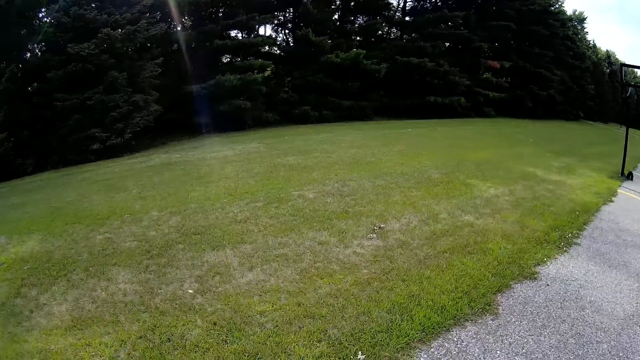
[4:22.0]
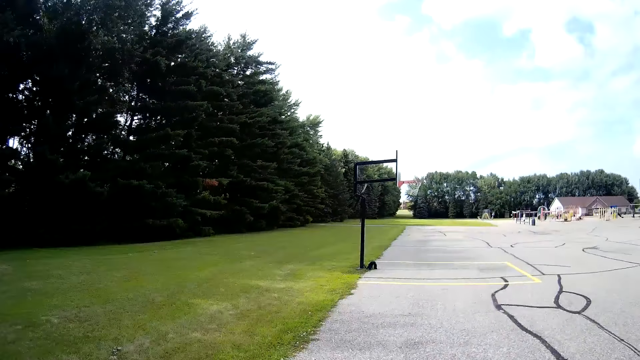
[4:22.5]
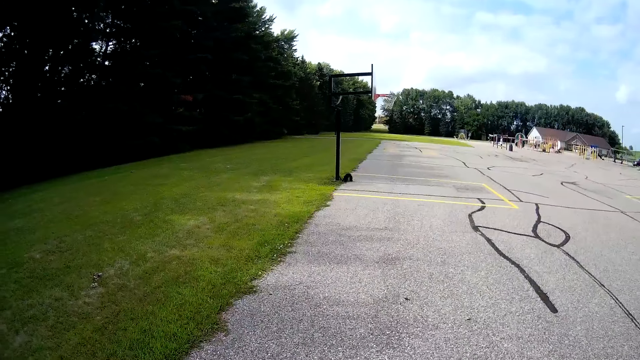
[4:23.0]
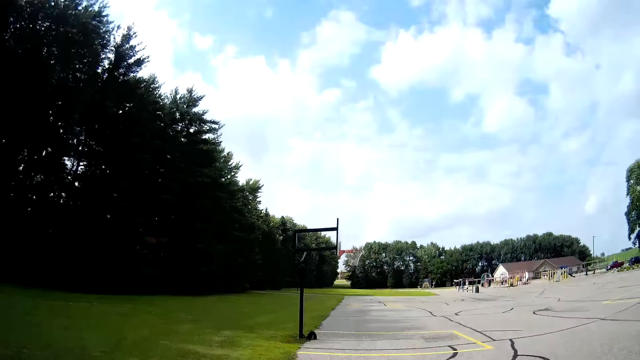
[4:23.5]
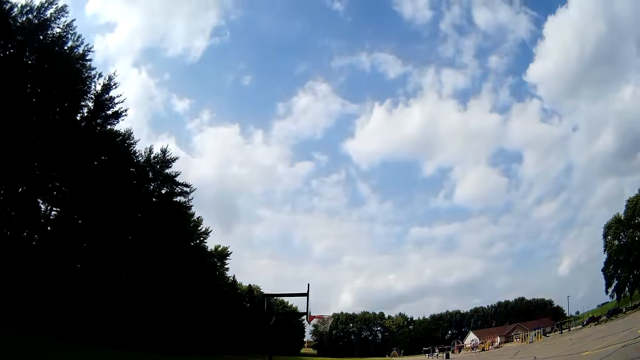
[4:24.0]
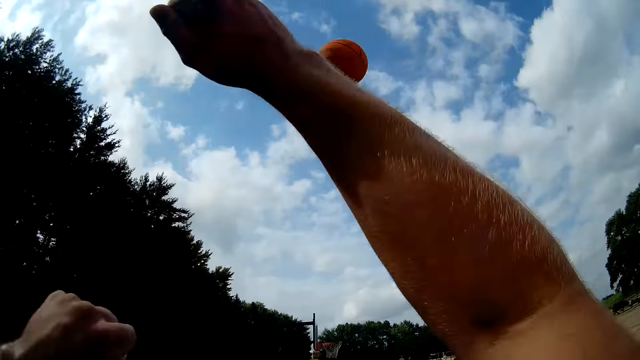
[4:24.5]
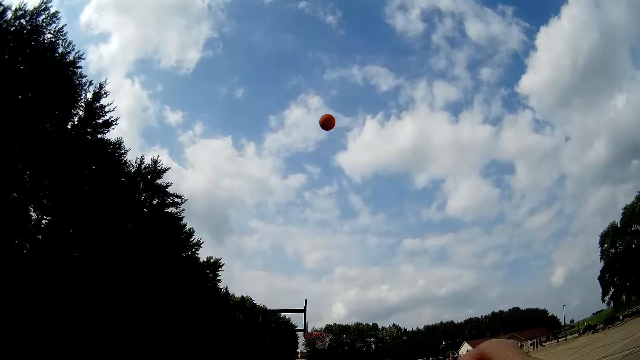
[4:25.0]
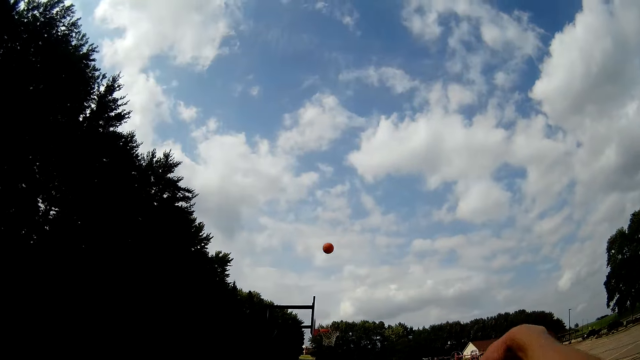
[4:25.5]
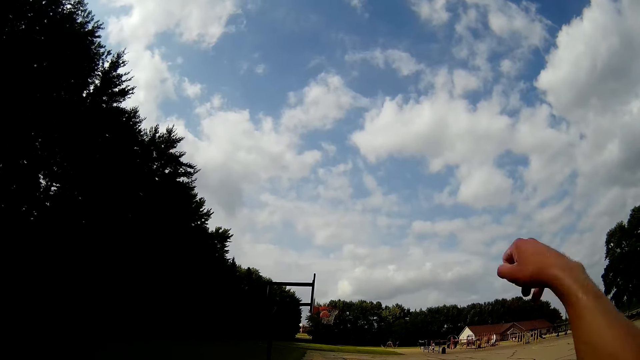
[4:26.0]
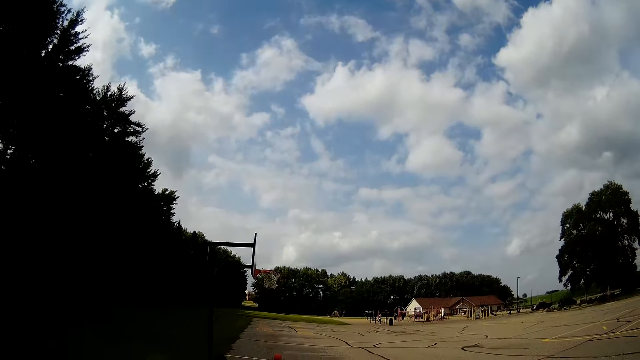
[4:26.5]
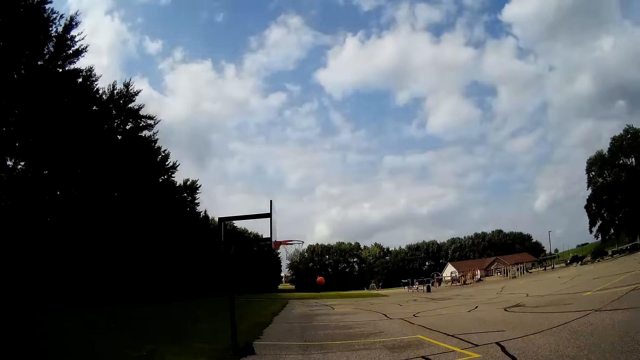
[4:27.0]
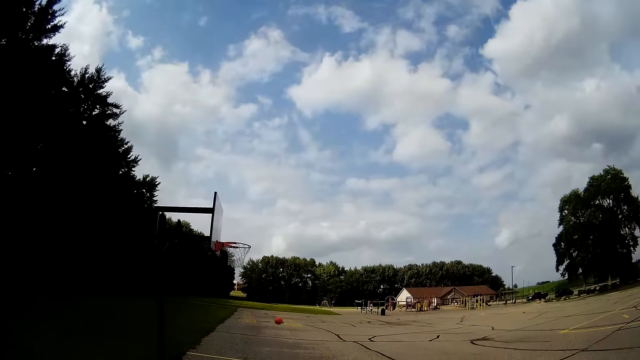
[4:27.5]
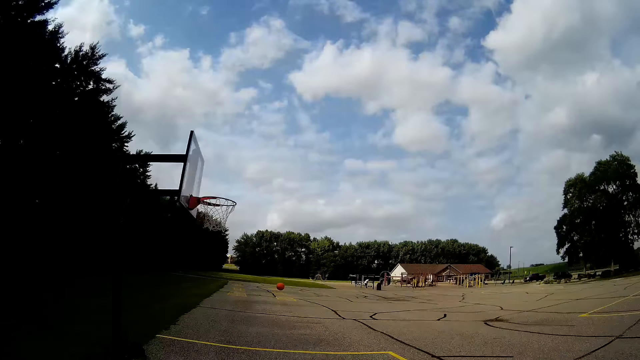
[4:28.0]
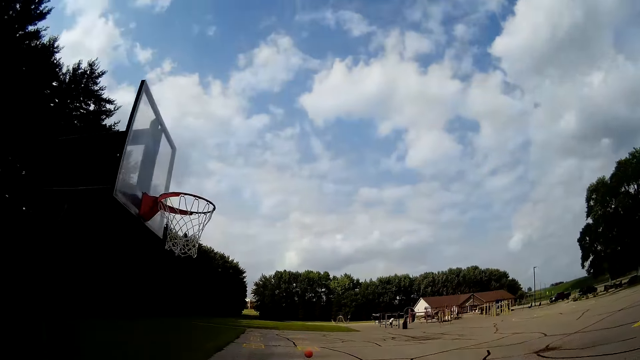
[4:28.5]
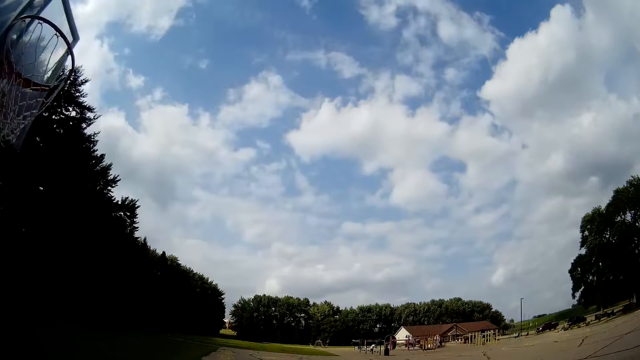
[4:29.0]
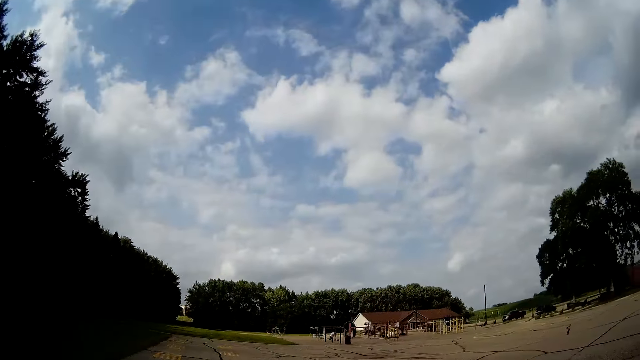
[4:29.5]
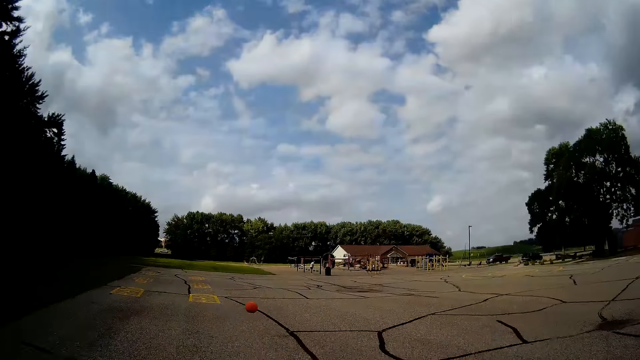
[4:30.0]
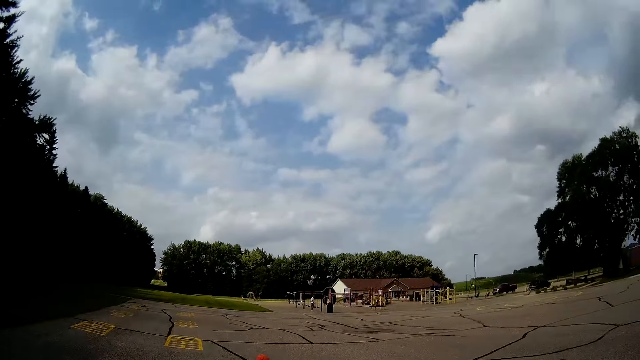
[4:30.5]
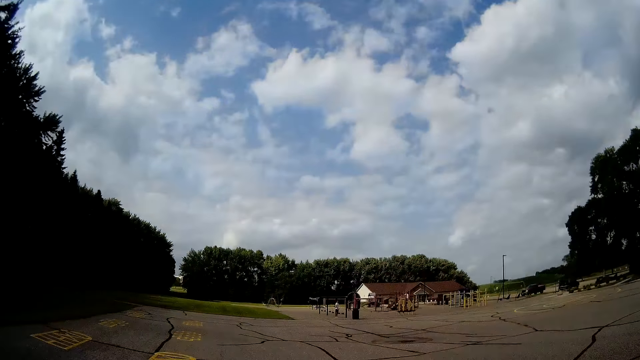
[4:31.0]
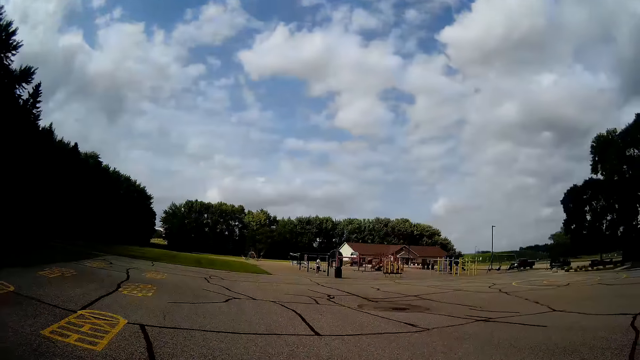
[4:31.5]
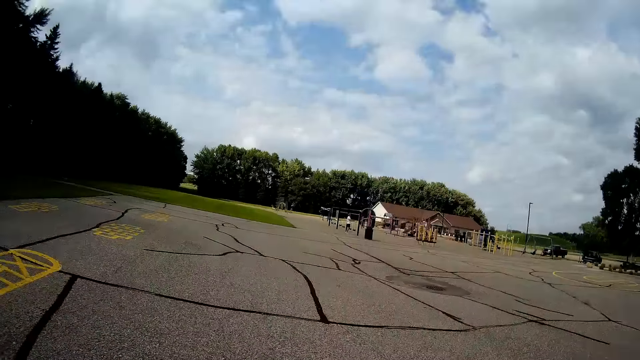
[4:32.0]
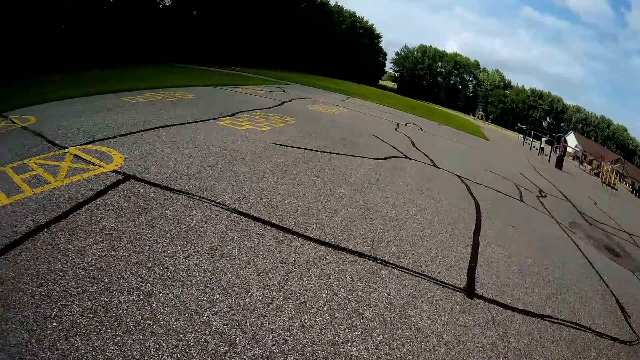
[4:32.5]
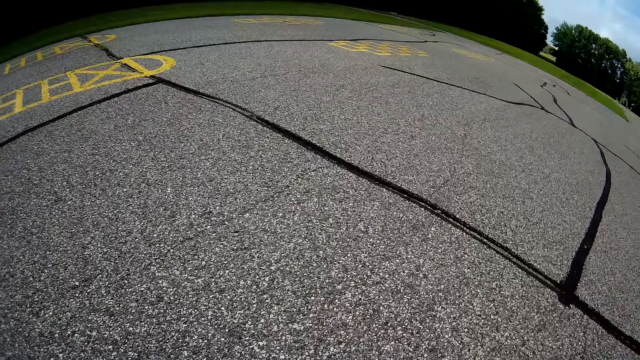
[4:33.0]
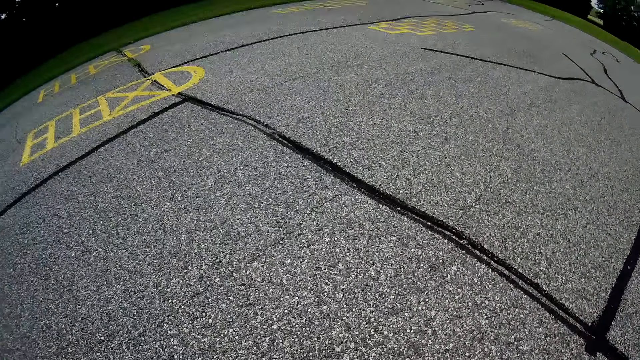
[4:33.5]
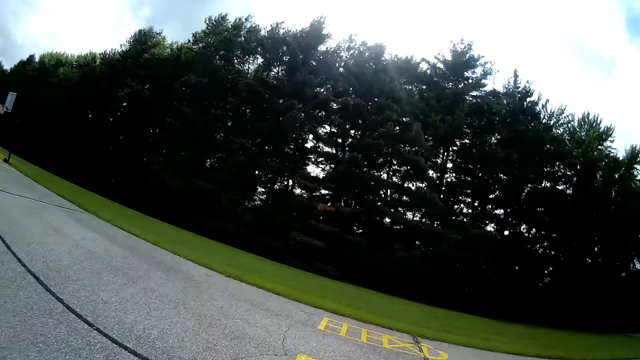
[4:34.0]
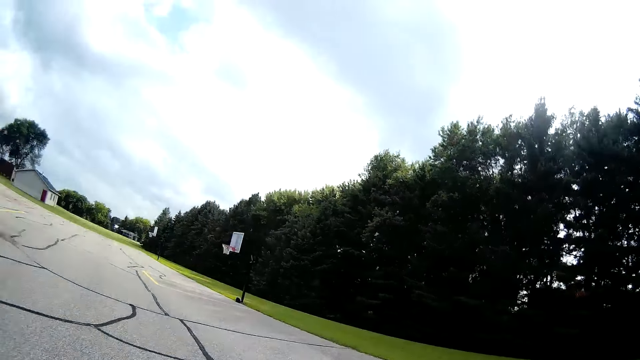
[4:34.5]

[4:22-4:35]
The camera wearer tries throwing the ball through the basketball hoop. They run towards the ball. They pick up the ball from the ground.

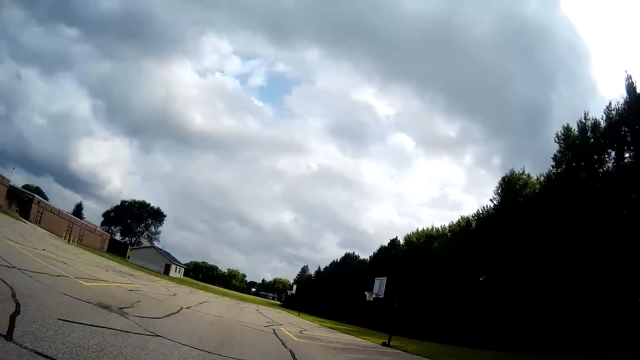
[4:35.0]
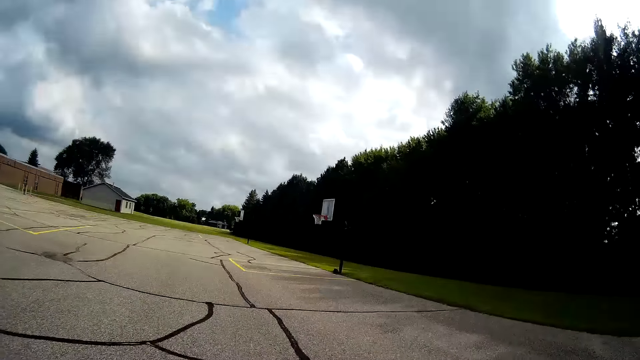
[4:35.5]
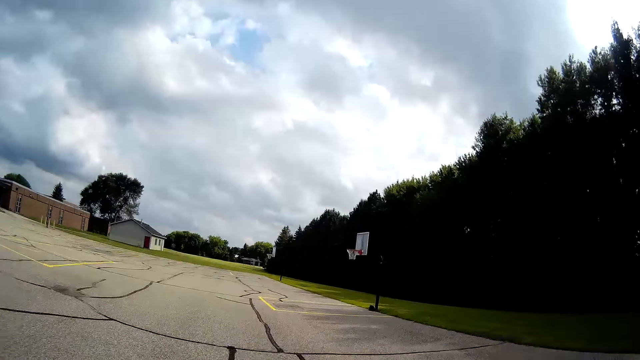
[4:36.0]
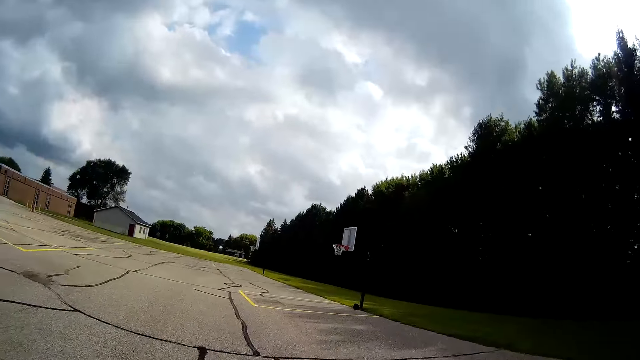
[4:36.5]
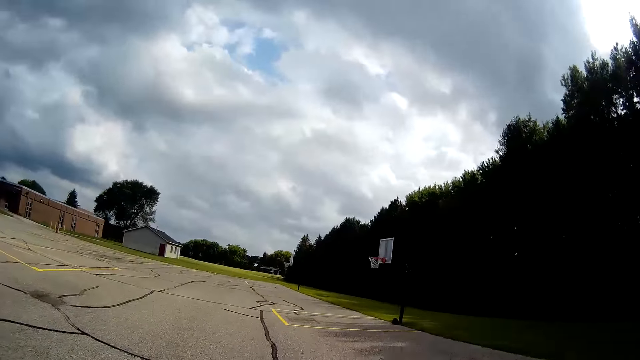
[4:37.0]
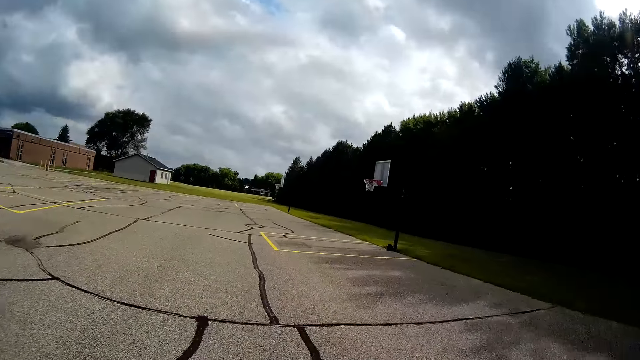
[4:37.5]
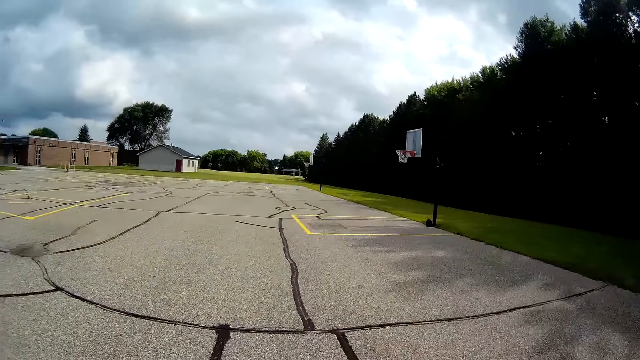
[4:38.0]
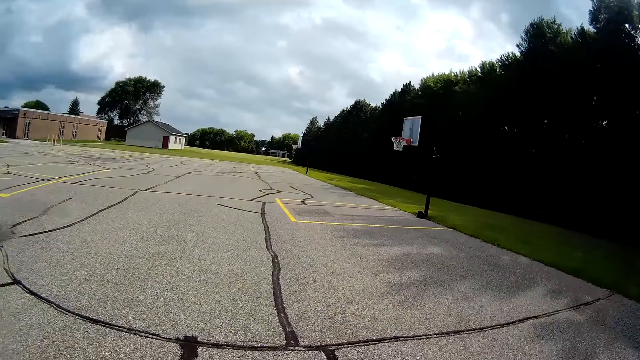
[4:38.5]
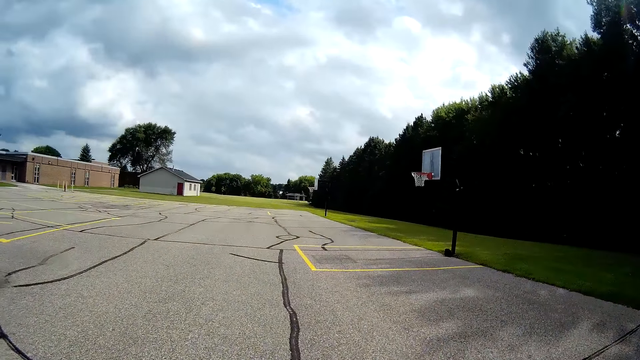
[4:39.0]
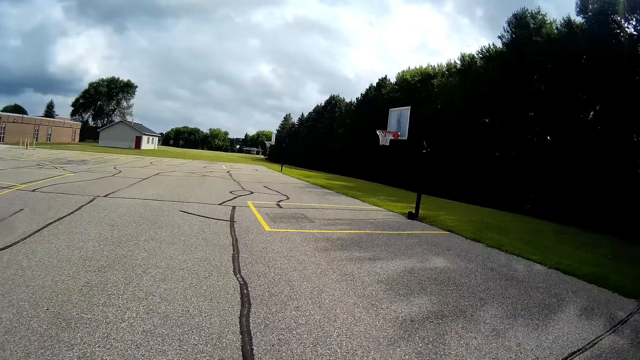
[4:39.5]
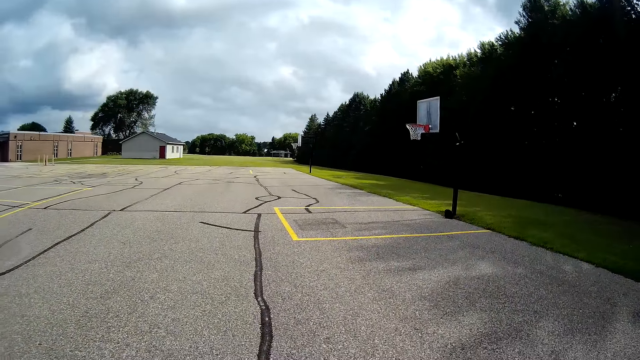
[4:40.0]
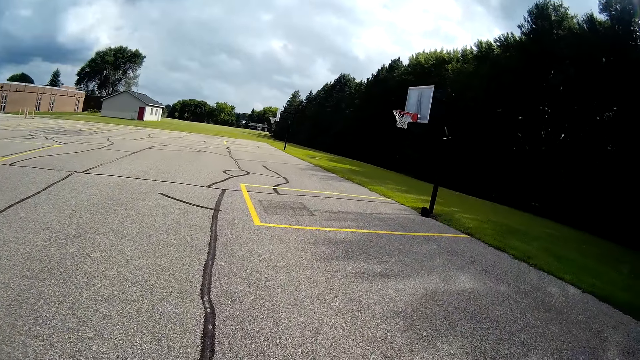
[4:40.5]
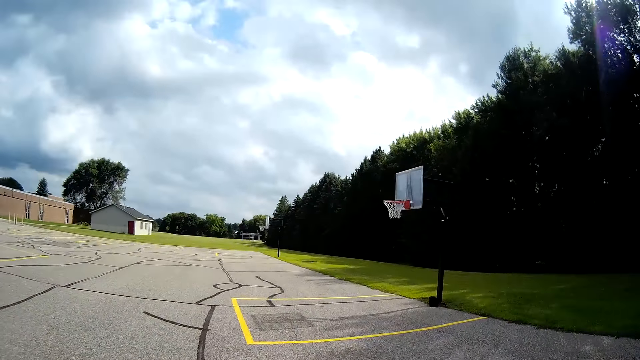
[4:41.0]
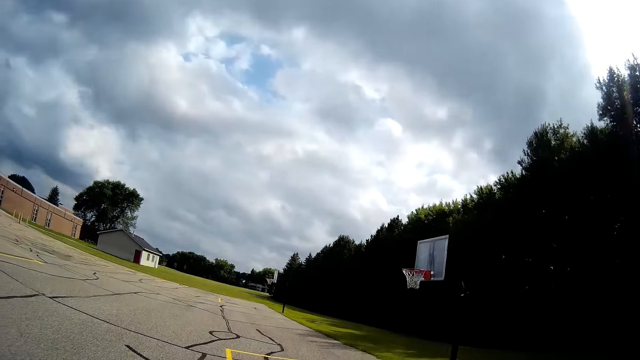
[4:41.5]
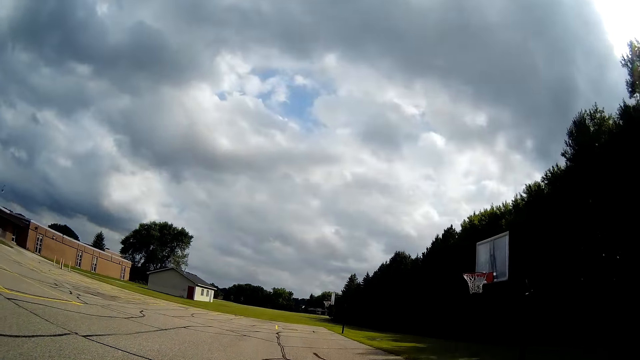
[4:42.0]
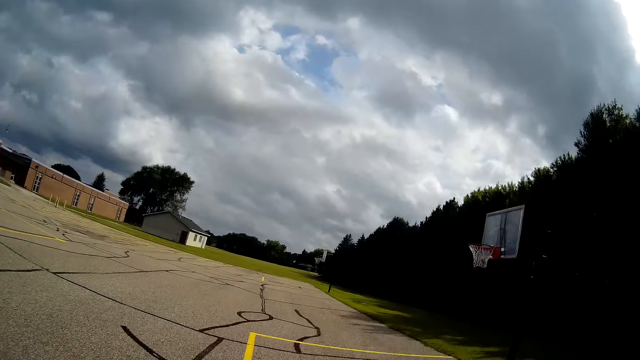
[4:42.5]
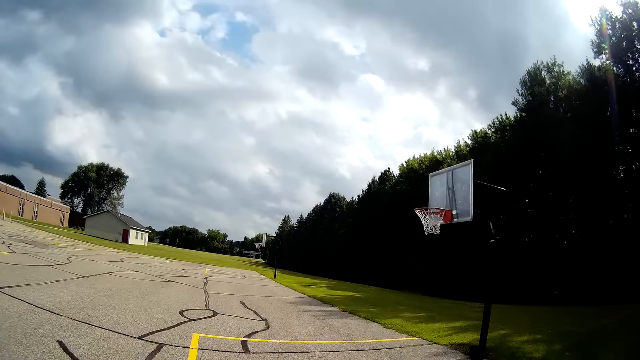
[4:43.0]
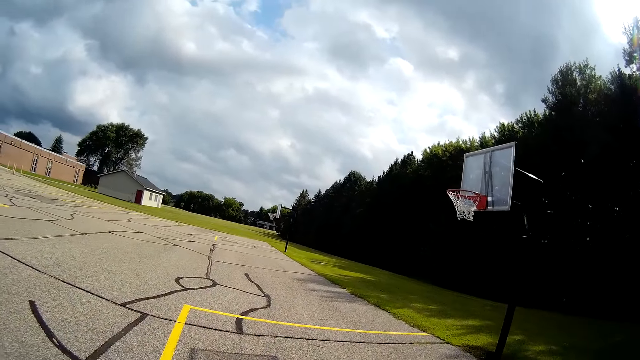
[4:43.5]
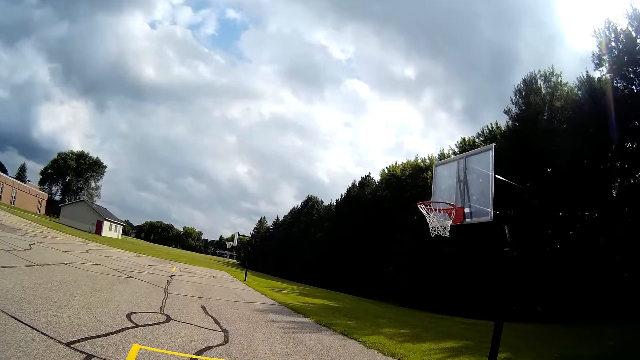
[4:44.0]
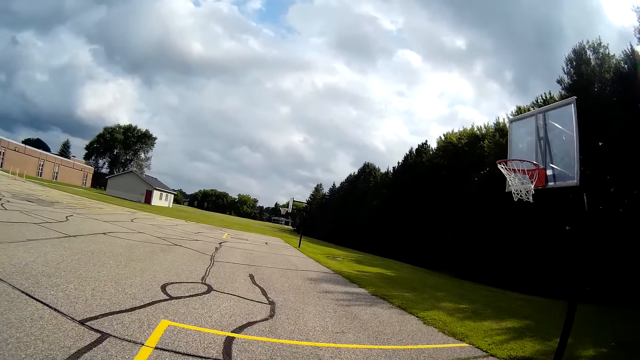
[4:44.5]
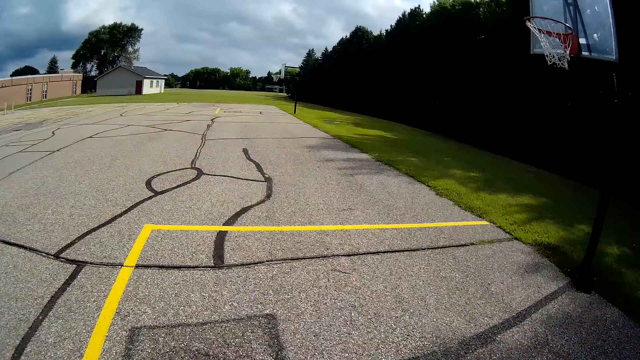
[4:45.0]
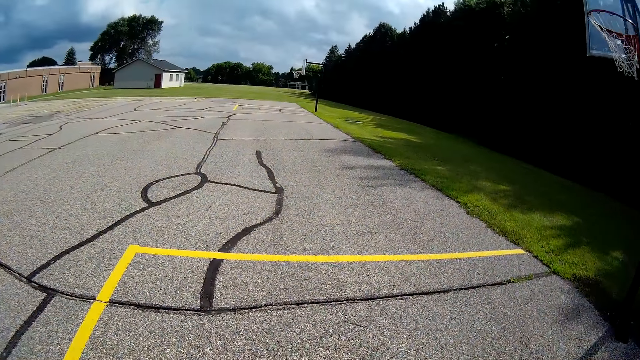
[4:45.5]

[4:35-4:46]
The camera wearer walks around the basketball field.
